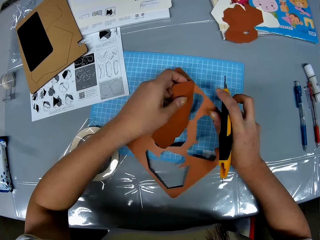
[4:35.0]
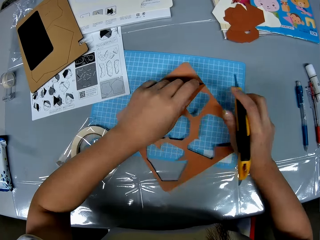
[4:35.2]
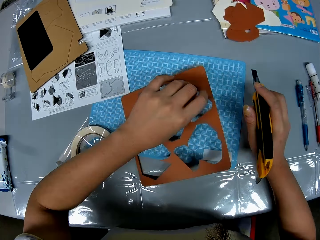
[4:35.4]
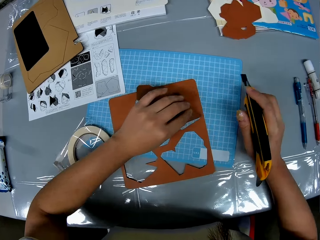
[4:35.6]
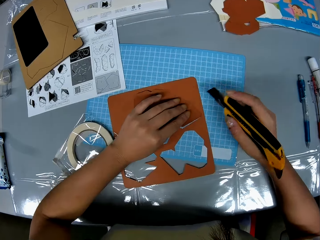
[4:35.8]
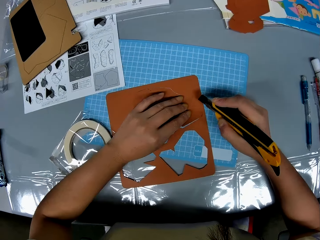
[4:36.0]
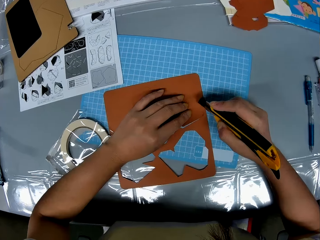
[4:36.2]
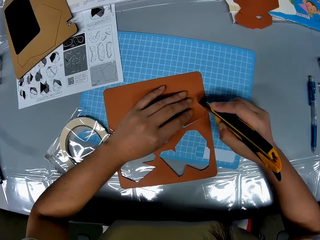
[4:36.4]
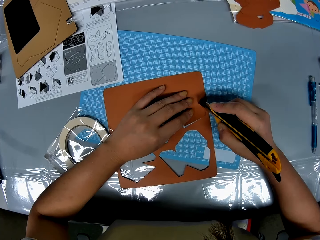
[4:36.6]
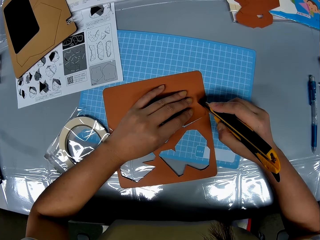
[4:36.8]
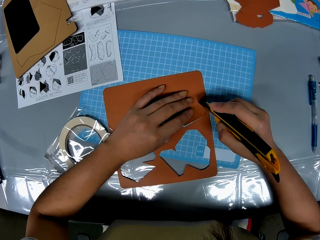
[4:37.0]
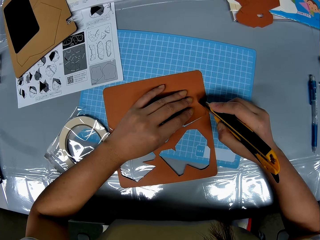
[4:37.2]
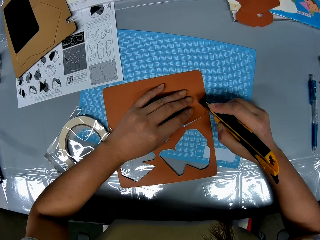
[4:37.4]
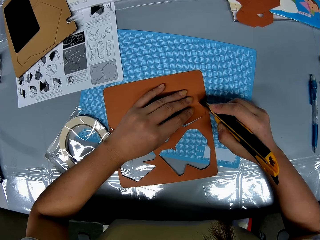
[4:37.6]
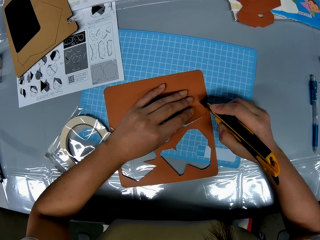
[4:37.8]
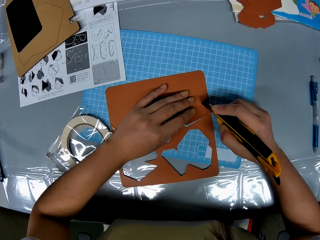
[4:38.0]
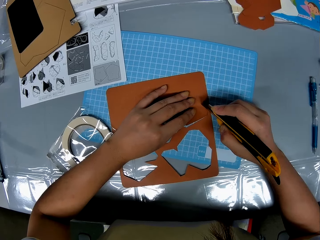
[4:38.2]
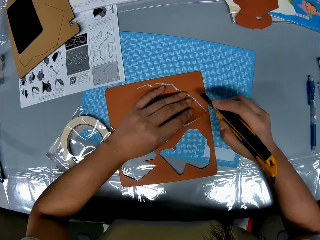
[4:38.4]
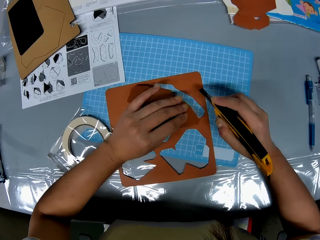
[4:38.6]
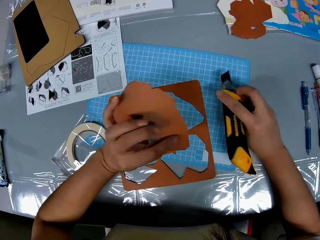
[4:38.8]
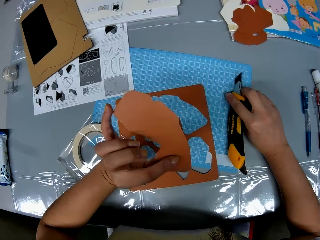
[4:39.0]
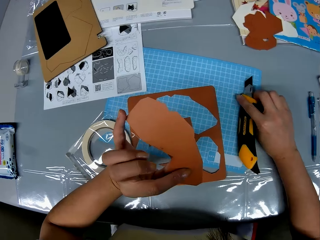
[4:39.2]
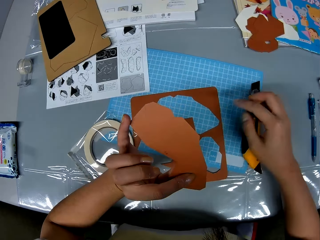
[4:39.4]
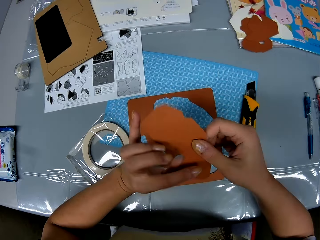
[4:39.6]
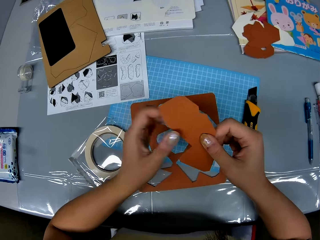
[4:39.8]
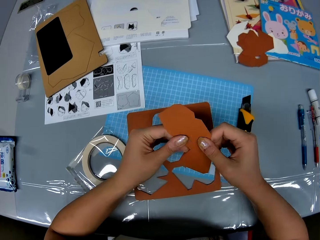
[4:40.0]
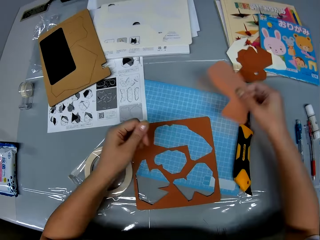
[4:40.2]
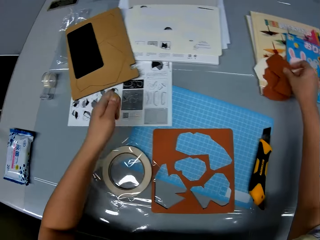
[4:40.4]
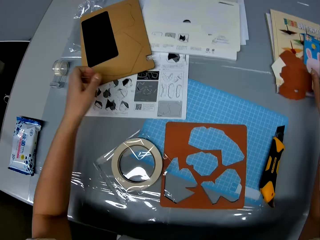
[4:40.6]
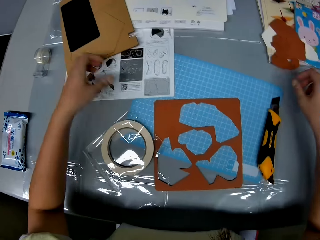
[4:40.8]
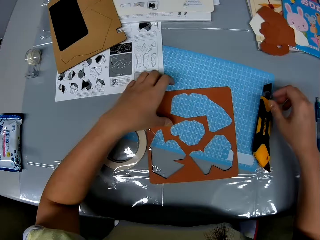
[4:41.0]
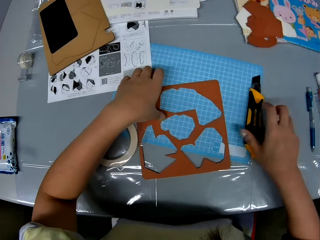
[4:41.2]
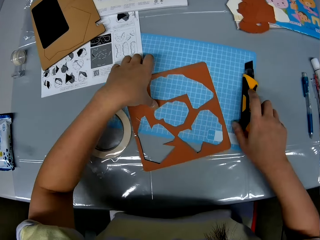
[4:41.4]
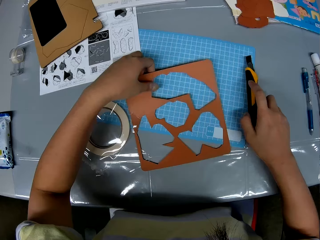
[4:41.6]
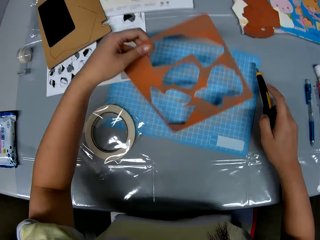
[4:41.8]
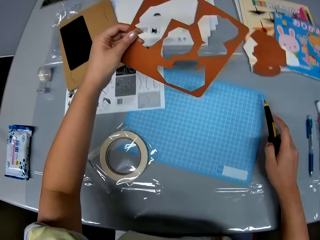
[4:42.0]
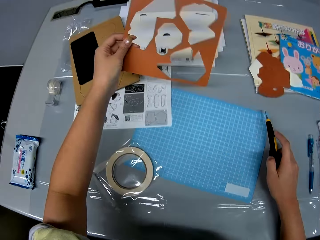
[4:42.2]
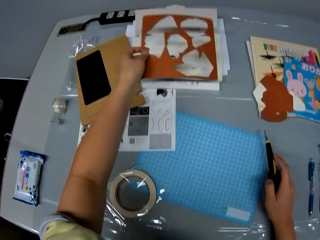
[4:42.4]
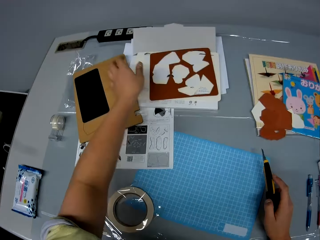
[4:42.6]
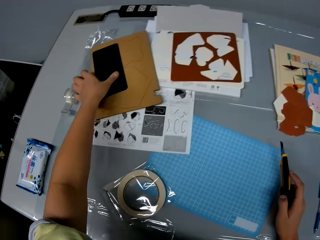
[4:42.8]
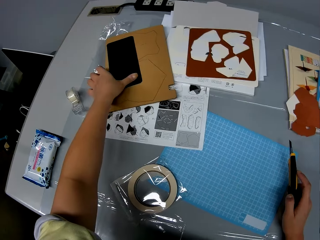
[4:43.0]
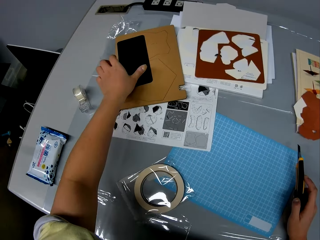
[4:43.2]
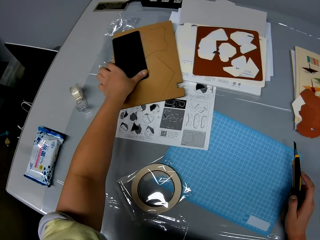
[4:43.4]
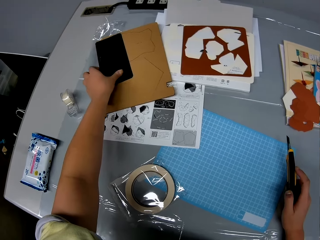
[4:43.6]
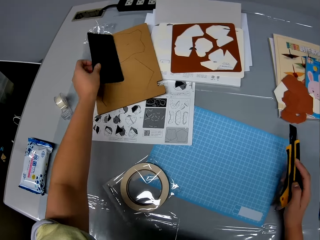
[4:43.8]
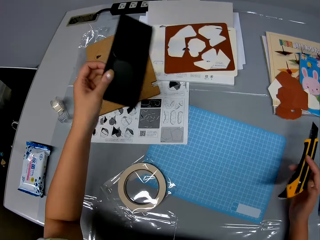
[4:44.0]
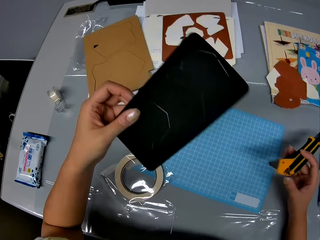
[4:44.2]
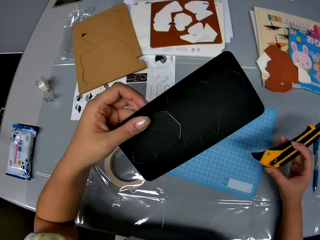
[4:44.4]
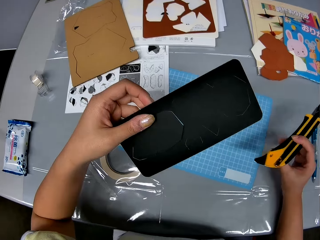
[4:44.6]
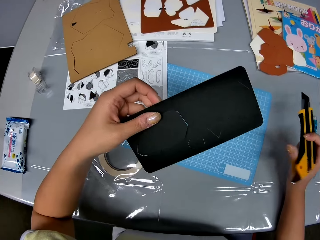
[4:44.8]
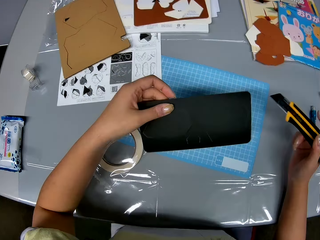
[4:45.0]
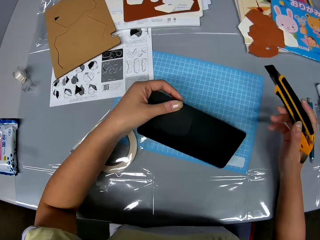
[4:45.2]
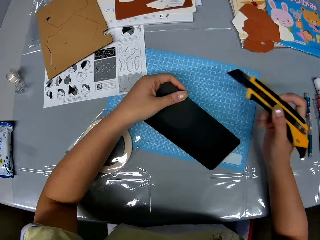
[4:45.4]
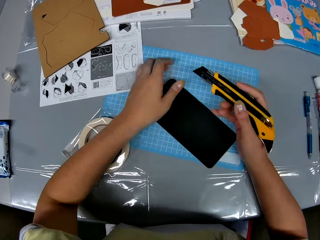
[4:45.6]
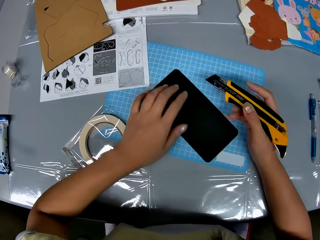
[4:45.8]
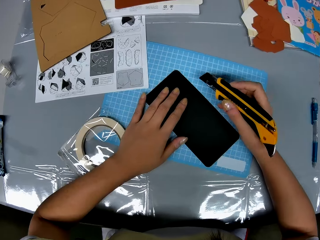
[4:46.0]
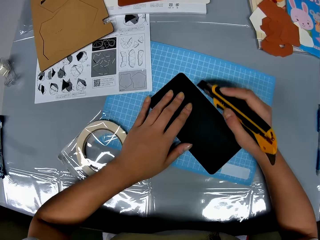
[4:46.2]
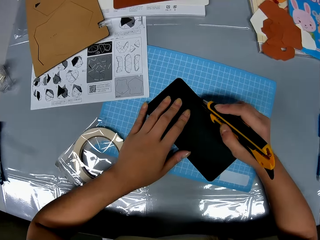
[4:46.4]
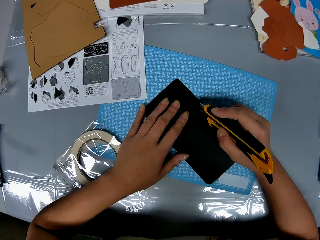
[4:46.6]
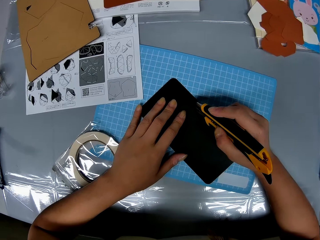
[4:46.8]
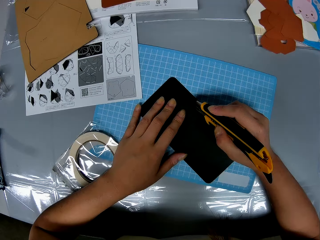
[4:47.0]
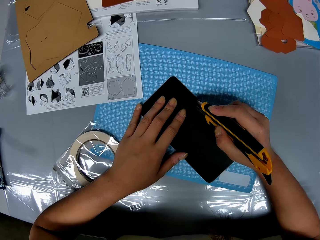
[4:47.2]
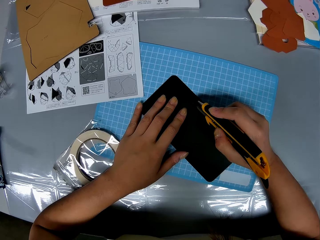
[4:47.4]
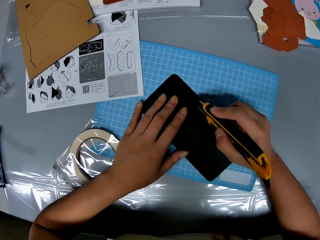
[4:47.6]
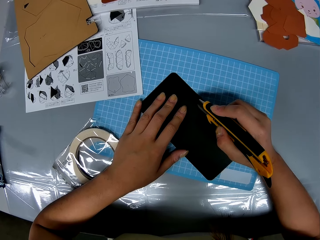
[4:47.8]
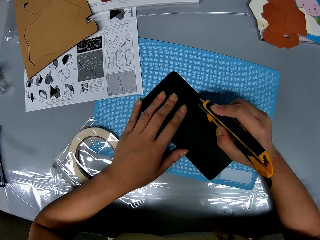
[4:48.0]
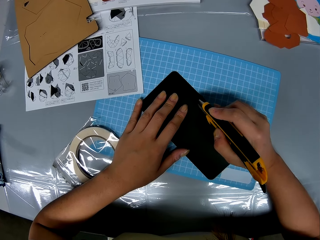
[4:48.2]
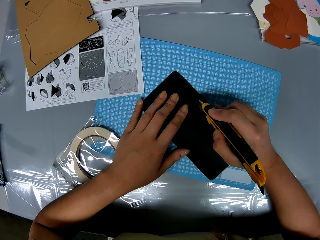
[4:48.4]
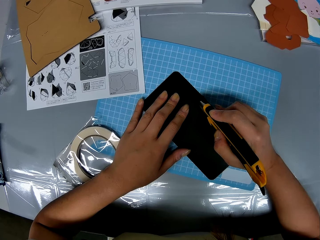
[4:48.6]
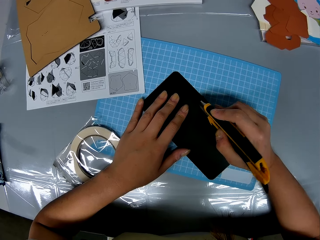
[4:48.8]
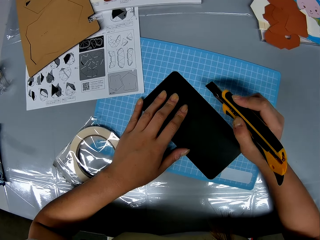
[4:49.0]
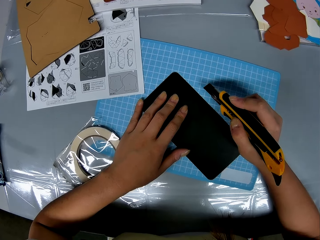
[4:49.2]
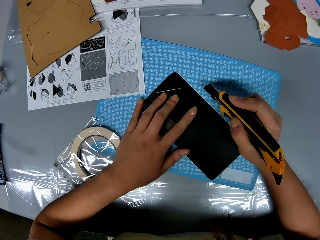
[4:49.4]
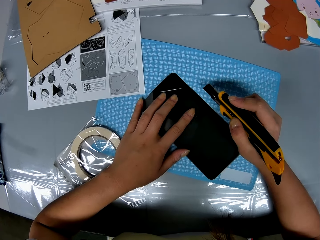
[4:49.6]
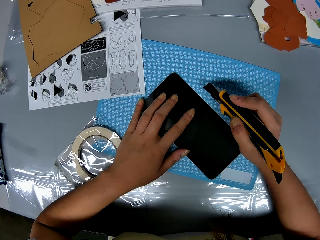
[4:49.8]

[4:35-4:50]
The camera wearer cuts the brown geometric shape board with the cutter and her left hand. She picks up the piece of craft paper. She puts the craft paper on the cutting mat. She holds the piece of craft paper. She puts the piece of craft paper on the other craft papers with her right hand. She picks up the knife cutter on the table with her right hand. She picks up the craft paper from the cutting mat. She holds the brown geometric shape board with her left hand. She drops the brown geometric shape board on the table. She puts the craft paper on the other papers. She holds the craft knife. She picks up a black geometric shape board with her left hand. She puts the paper on the cutting mat. She cuts the black shape board with the knife cutter in her right hand and her left hand.

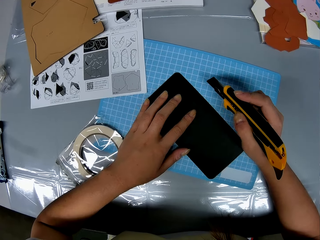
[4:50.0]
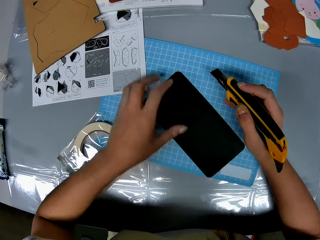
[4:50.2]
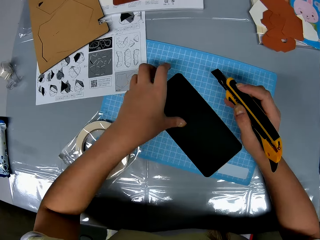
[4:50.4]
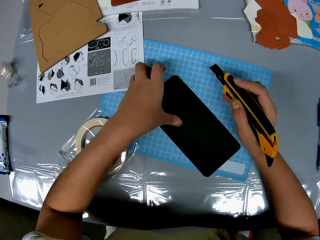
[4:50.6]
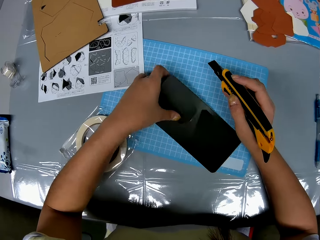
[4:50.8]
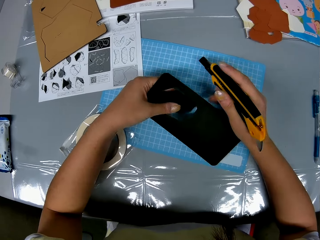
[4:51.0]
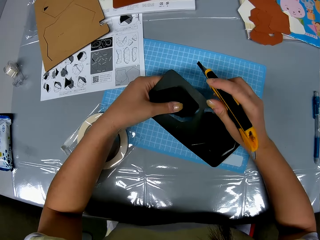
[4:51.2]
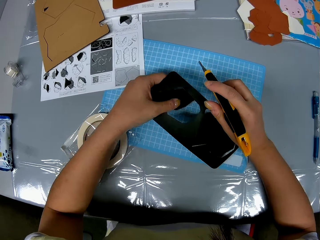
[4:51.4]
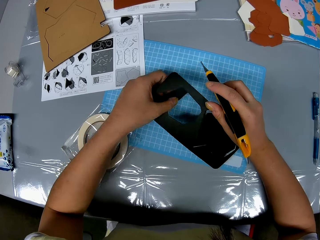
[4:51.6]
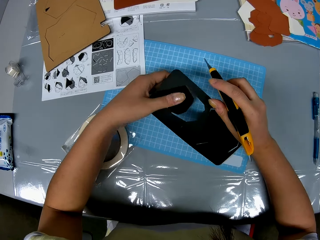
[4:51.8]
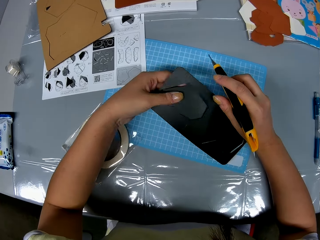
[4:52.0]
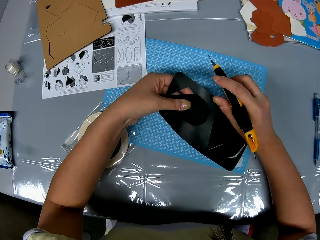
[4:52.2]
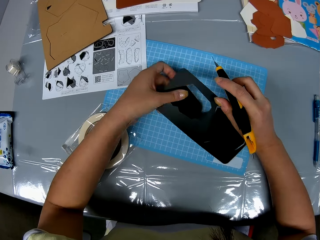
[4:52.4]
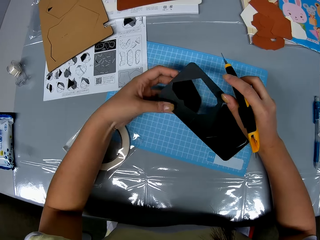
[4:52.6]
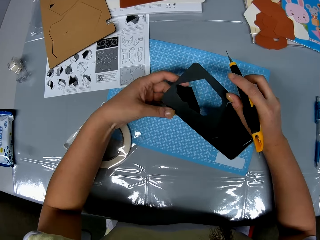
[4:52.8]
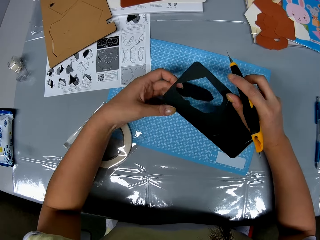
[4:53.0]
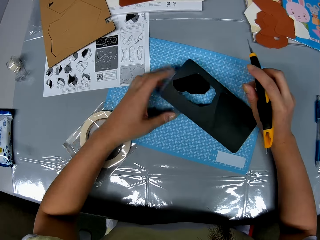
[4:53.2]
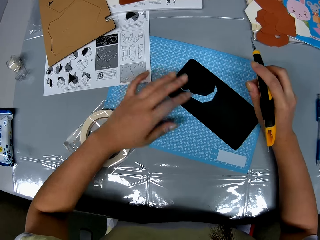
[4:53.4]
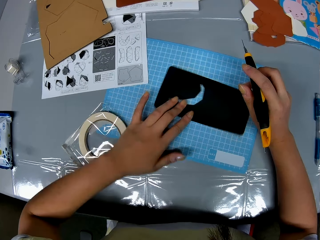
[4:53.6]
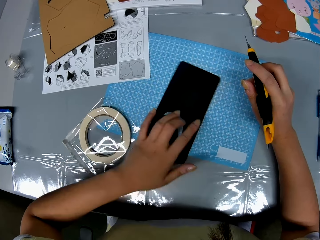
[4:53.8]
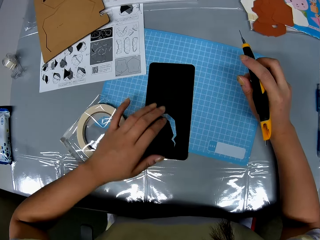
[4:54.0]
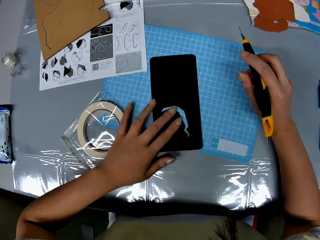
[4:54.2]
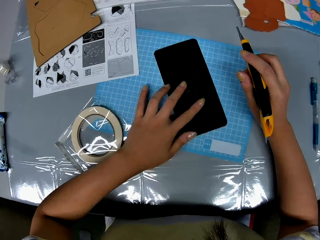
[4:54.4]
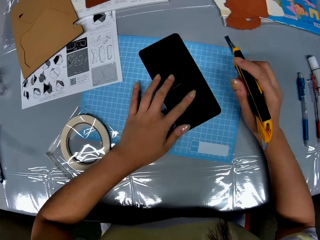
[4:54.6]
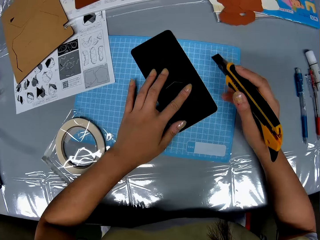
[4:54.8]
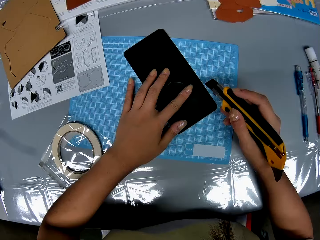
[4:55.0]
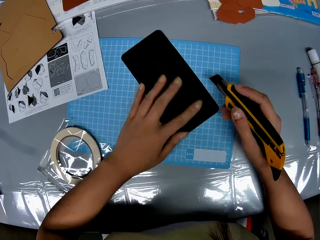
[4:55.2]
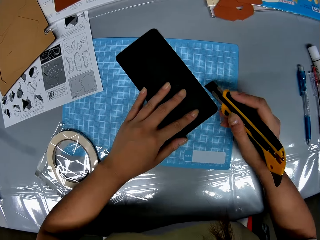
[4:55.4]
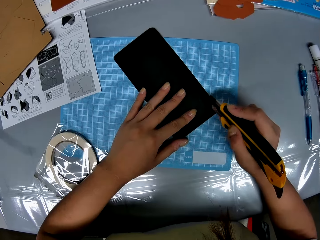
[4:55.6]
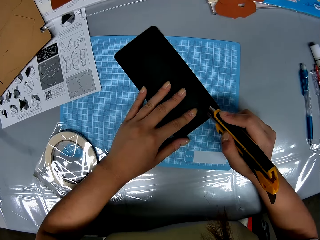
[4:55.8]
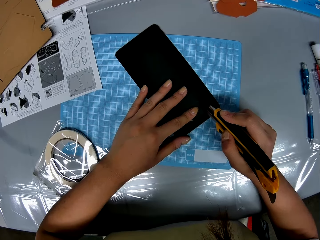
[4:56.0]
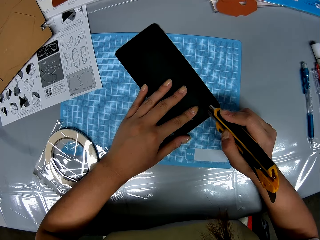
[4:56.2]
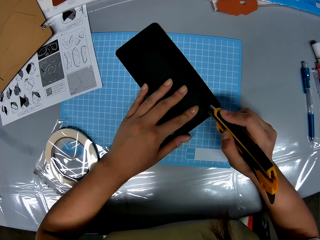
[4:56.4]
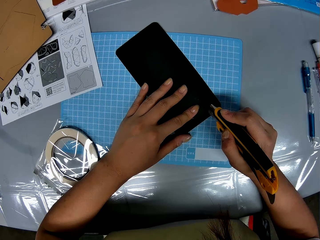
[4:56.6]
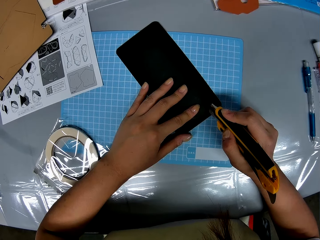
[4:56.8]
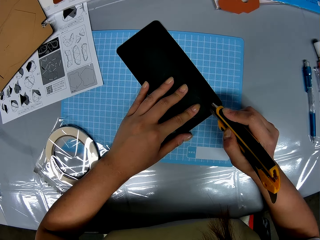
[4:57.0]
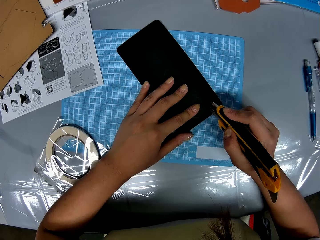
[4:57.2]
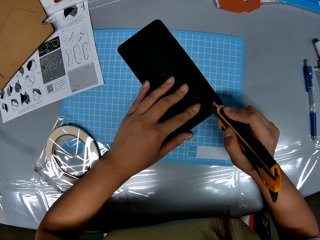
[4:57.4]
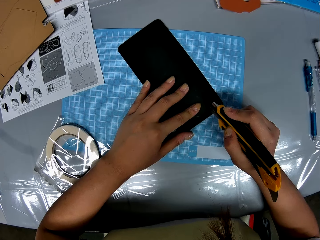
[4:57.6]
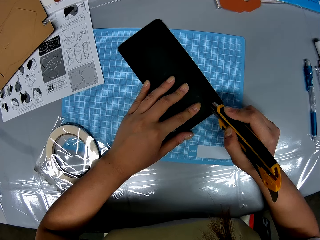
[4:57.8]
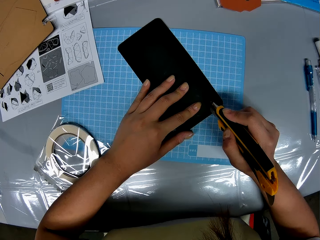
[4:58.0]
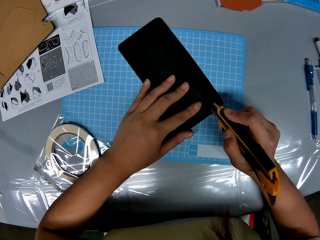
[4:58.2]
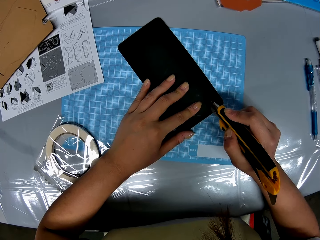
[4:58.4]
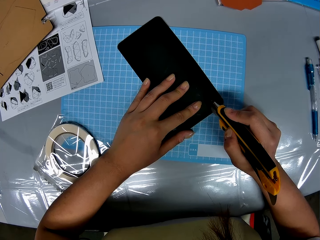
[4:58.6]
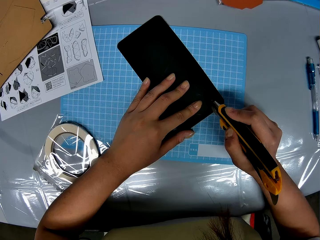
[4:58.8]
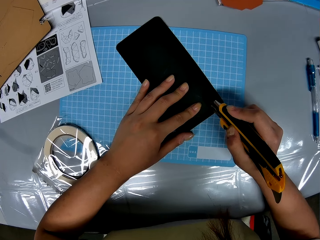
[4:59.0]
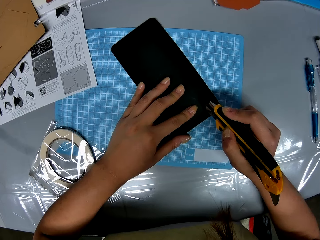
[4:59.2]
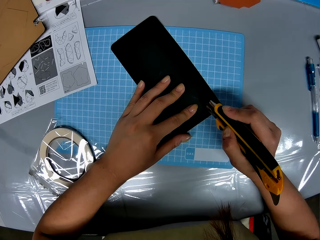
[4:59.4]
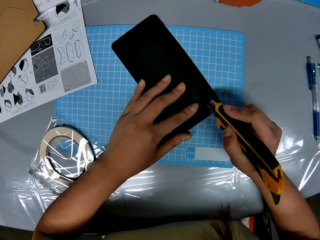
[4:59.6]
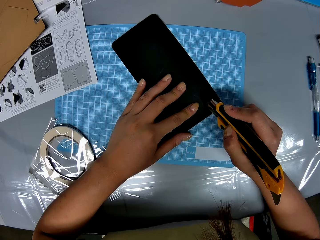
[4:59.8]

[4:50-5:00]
The camera wearer removes a paper cutting off a paper. They rotate the paper on the cutting mat. They cut the paper with a stylus knife.
